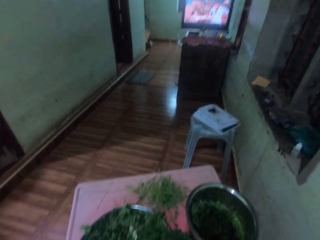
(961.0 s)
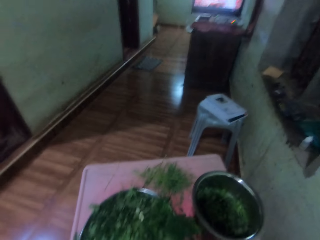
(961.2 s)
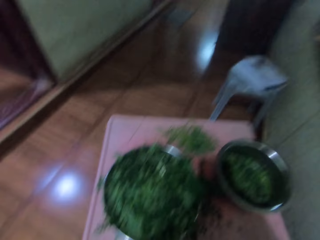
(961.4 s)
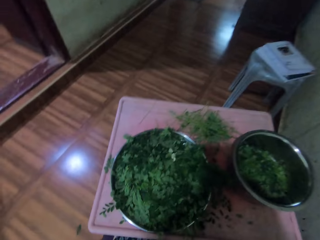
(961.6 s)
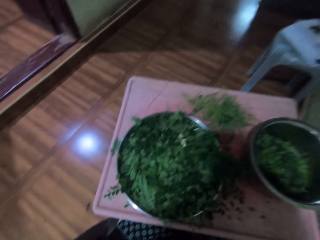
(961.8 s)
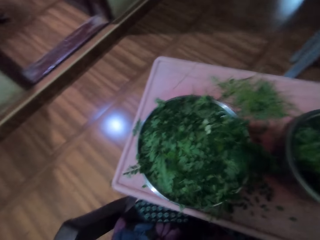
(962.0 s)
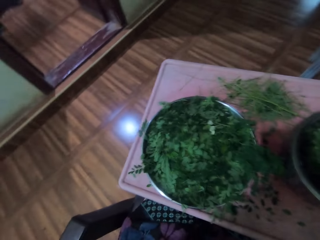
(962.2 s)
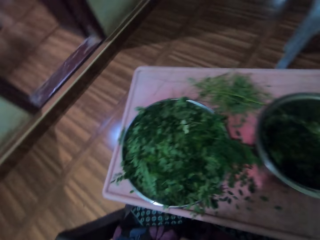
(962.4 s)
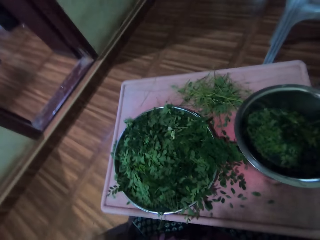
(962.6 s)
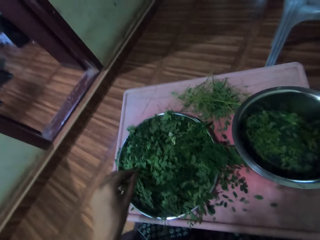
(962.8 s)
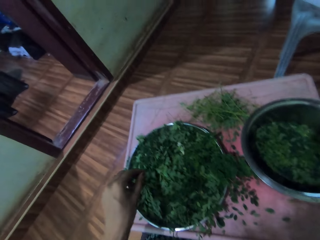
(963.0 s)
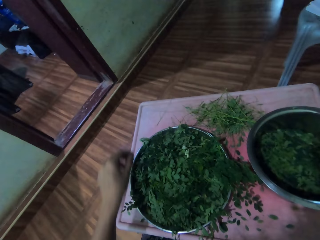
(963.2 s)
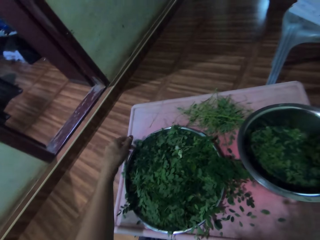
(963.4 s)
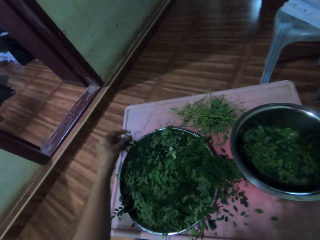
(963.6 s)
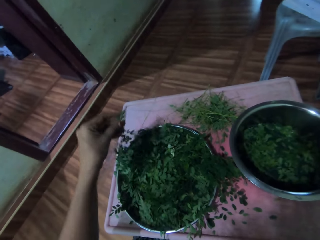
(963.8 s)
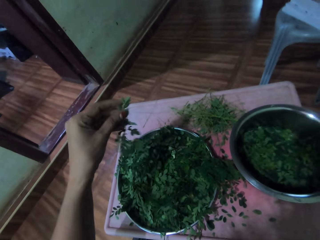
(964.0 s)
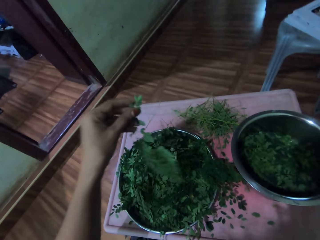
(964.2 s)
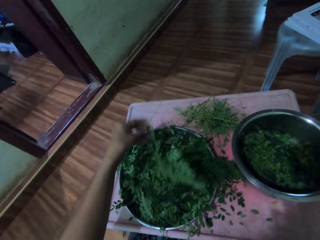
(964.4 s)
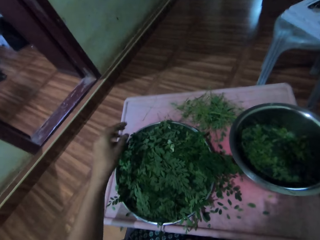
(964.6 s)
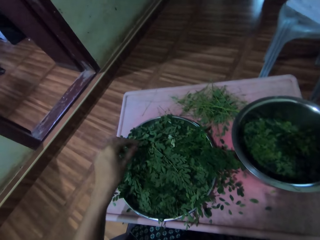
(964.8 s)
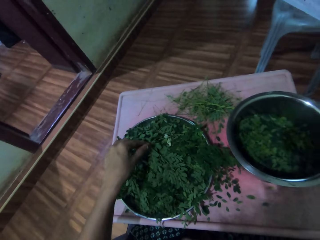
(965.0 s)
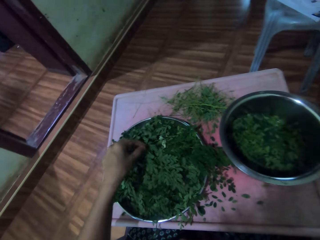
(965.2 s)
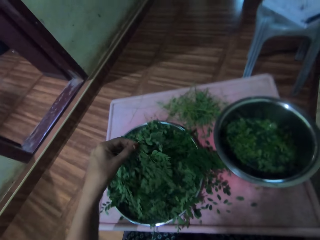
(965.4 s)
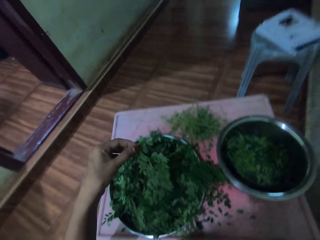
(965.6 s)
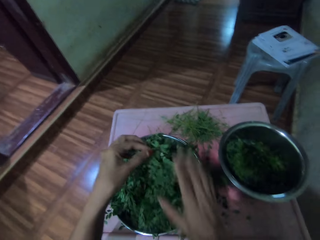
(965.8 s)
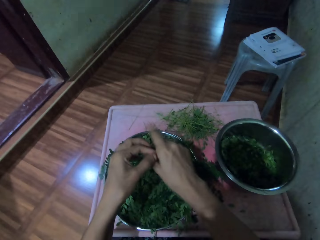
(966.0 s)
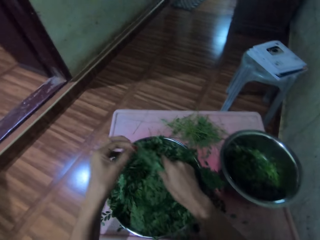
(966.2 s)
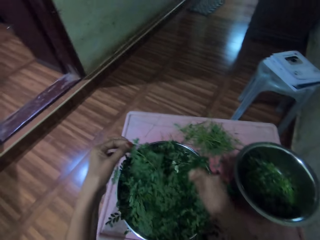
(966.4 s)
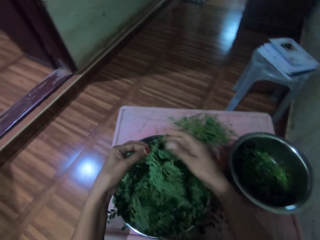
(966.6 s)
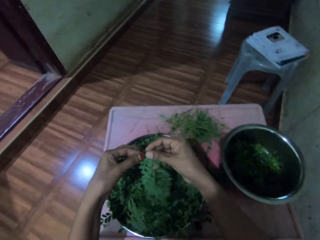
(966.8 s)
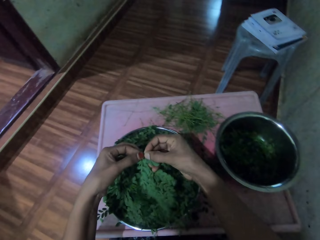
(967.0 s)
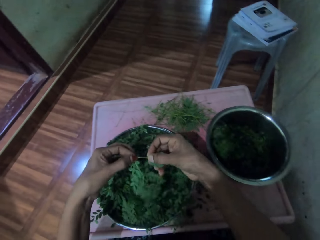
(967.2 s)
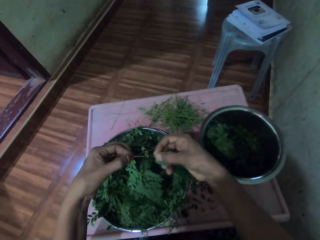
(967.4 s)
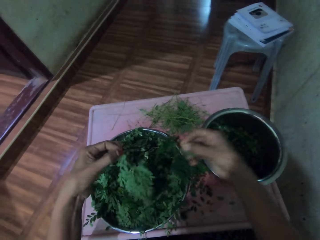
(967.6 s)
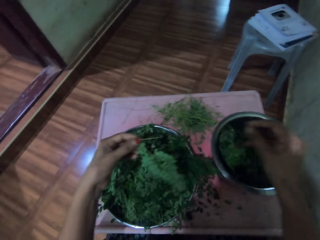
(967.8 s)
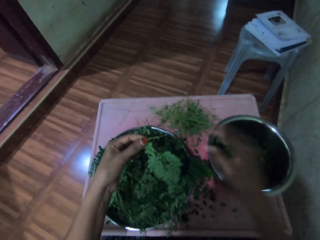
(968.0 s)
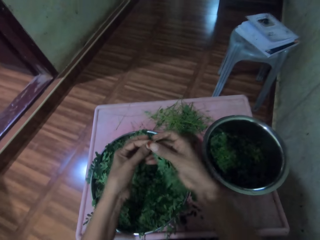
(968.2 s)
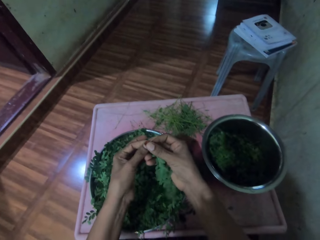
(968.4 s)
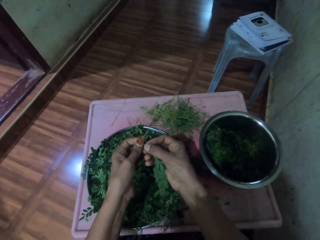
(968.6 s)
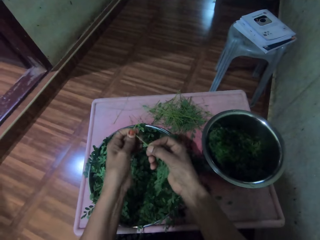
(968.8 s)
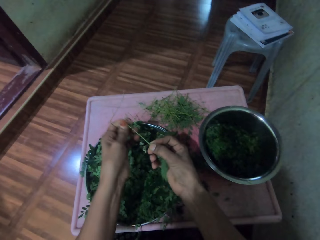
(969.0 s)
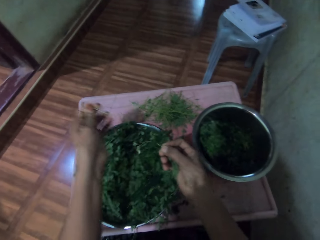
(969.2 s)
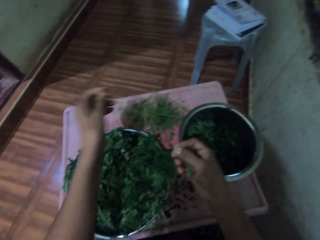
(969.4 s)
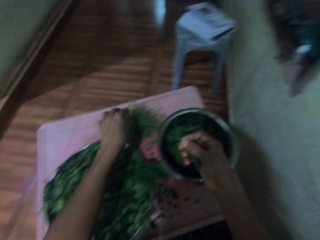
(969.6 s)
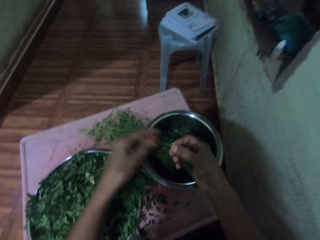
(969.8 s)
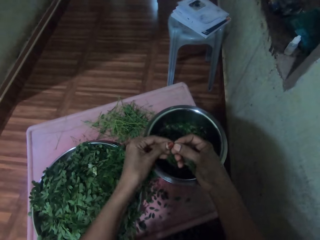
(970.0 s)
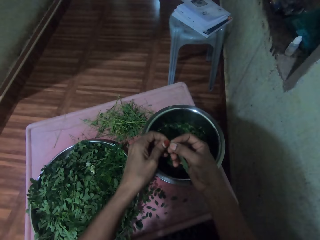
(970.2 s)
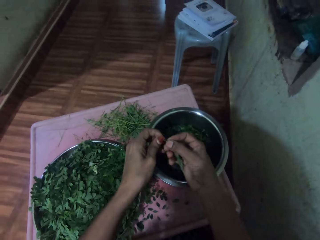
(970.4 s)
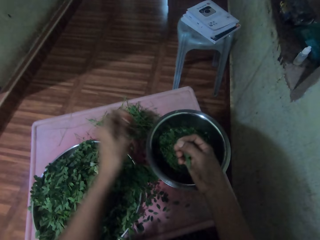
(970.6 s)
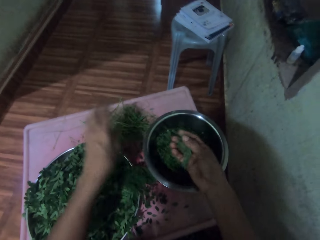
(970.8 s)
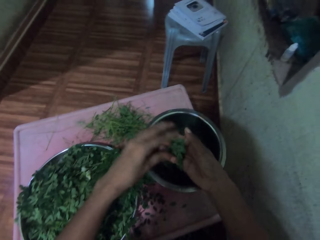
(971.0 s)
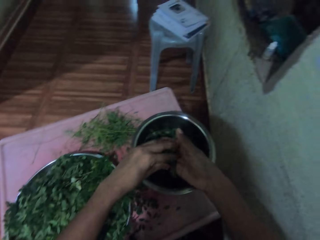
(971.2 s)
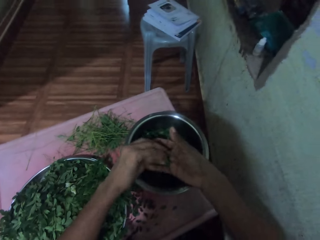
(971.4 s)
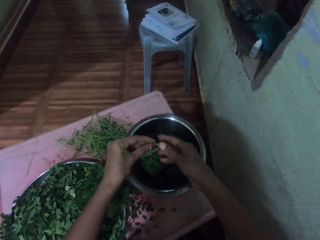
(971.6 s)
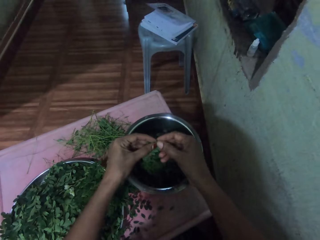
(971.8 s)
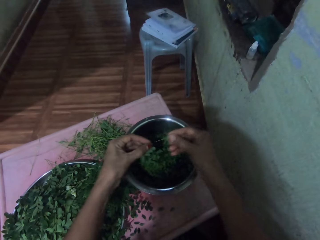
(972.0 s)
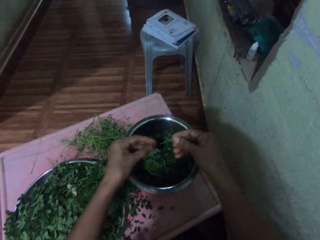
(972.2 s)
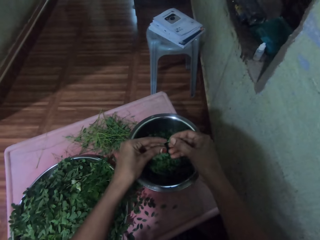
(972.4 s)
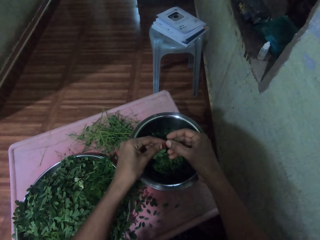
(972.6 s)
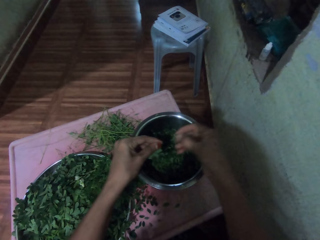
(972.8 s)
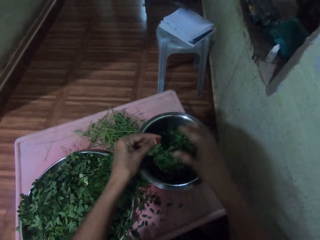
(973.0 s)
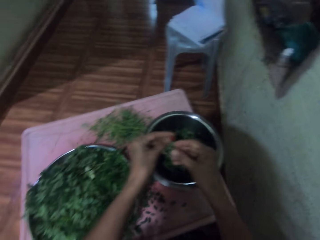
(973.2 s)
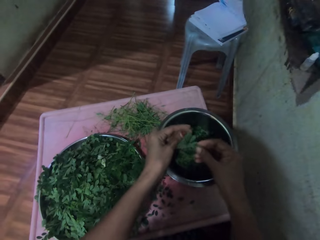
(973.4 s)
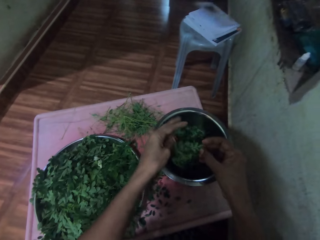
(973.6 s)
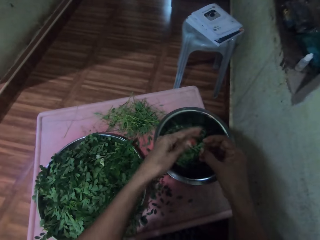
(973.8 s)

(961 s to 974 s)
The camera wearer picks up the vegetable stalk from a metal tray. He drops the vegetable stalk on the tray. He picks up the vegetable stalk from the metal tray. He passes a twig through his hand. He extracts the vegetable leaves from the stalk. He drops the leaves into a metal bowl. He extracts the vegetable leaves from the stalk. He drops the stalk on the table. He pulls the stalk from the vegetables. He drops the stalk on the table. He places the vegetable on the other hand. He extracts the vegetable leaves from the stalk.

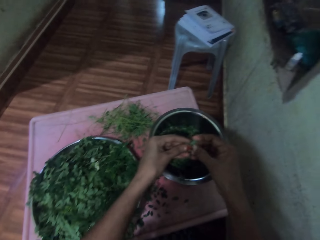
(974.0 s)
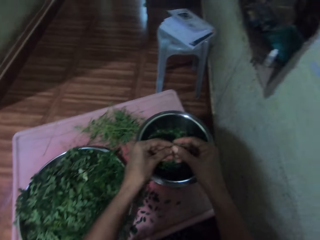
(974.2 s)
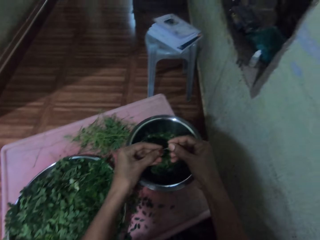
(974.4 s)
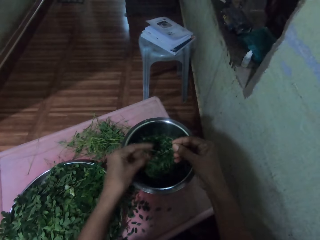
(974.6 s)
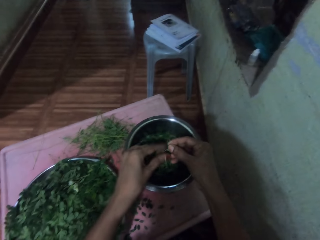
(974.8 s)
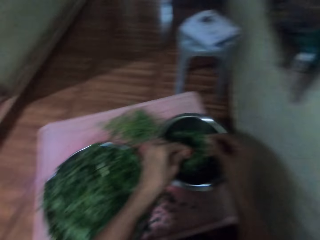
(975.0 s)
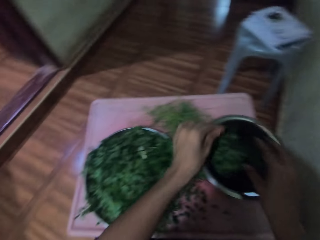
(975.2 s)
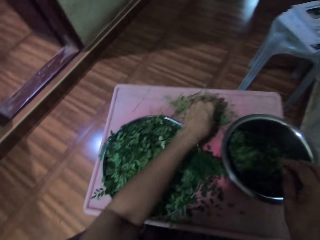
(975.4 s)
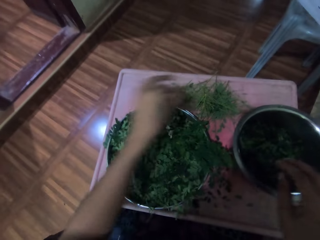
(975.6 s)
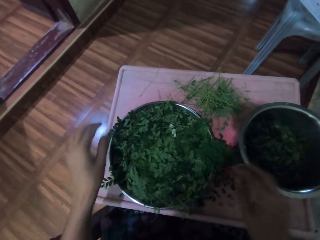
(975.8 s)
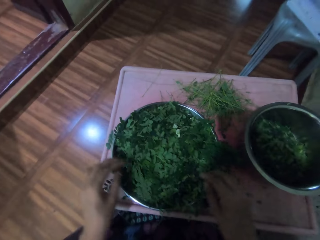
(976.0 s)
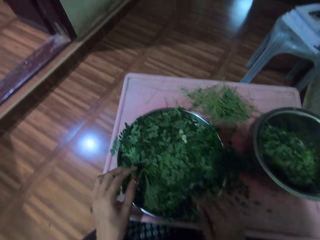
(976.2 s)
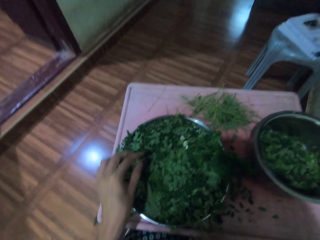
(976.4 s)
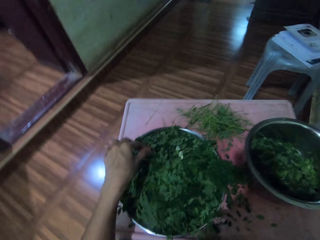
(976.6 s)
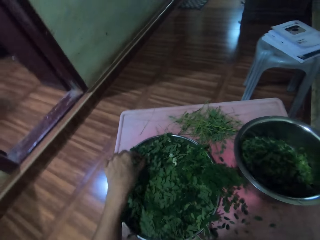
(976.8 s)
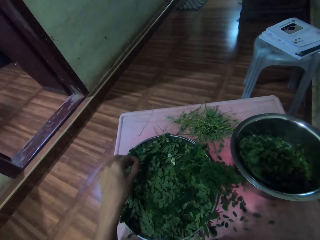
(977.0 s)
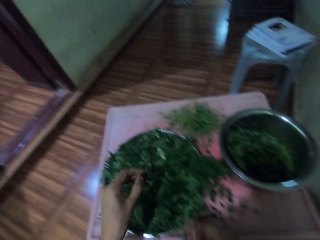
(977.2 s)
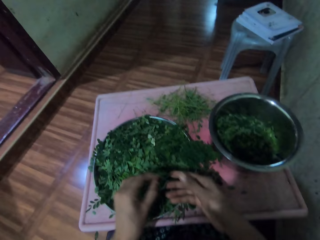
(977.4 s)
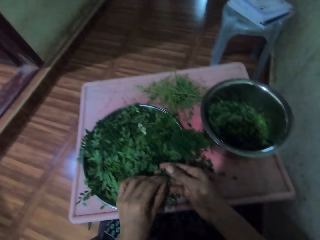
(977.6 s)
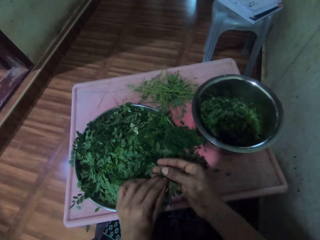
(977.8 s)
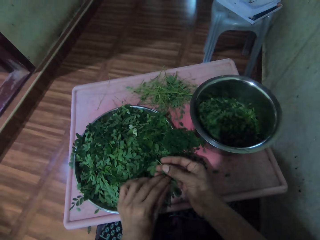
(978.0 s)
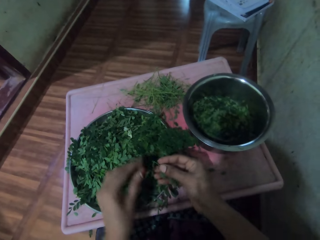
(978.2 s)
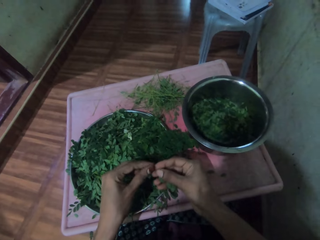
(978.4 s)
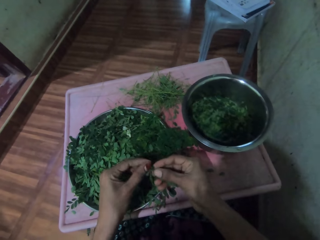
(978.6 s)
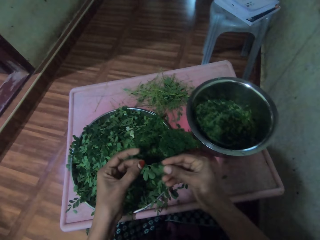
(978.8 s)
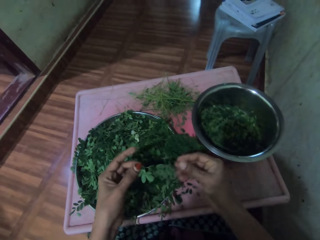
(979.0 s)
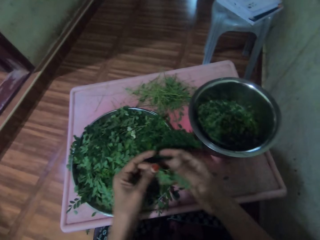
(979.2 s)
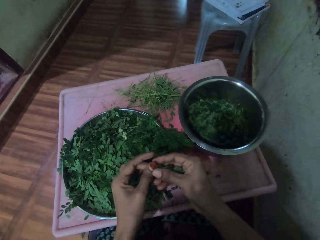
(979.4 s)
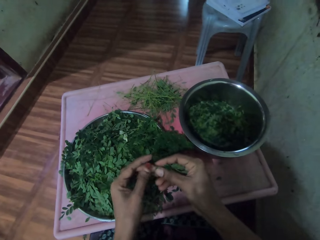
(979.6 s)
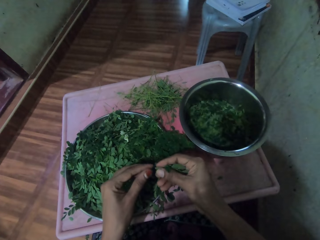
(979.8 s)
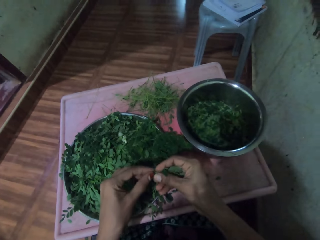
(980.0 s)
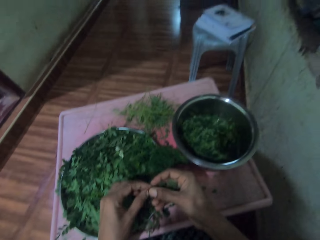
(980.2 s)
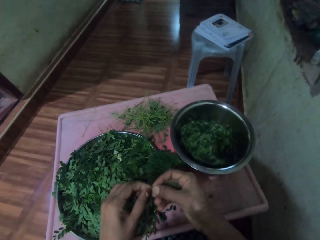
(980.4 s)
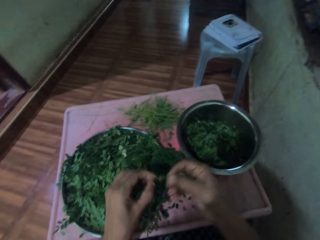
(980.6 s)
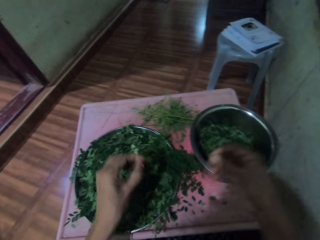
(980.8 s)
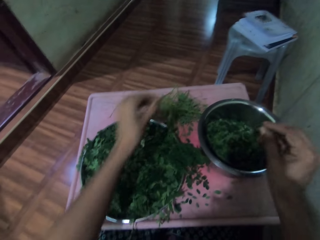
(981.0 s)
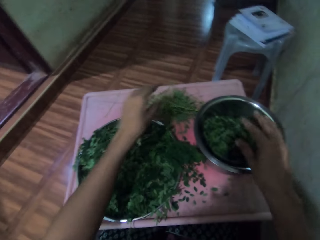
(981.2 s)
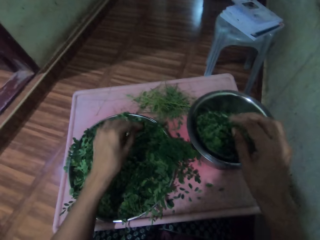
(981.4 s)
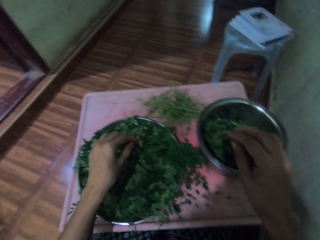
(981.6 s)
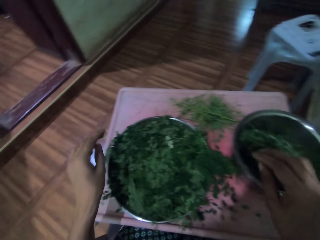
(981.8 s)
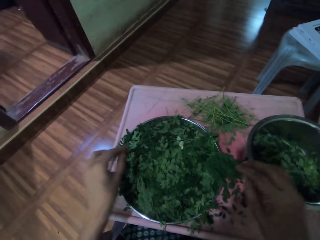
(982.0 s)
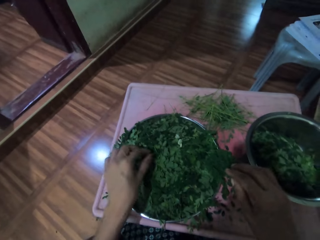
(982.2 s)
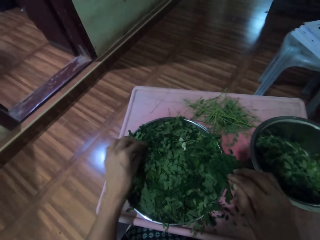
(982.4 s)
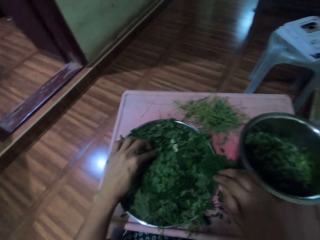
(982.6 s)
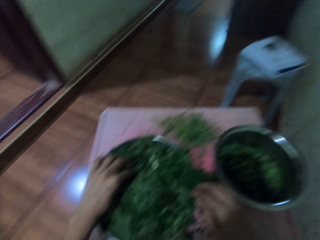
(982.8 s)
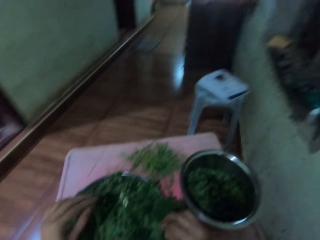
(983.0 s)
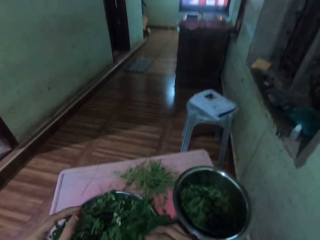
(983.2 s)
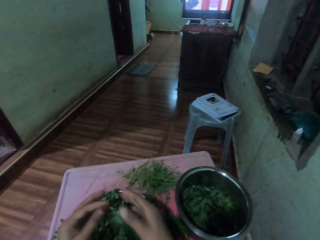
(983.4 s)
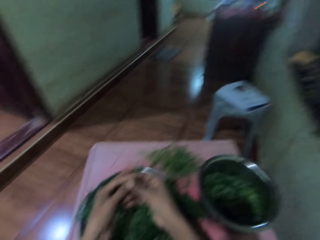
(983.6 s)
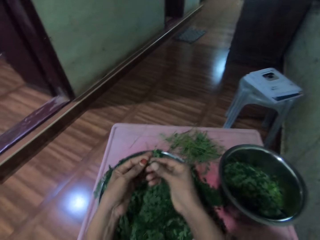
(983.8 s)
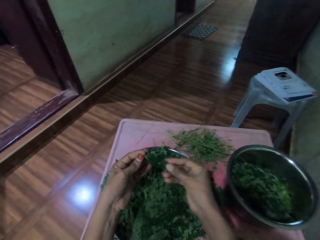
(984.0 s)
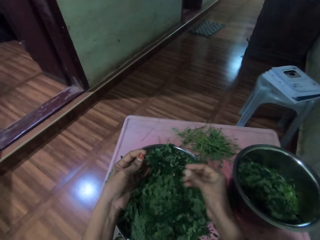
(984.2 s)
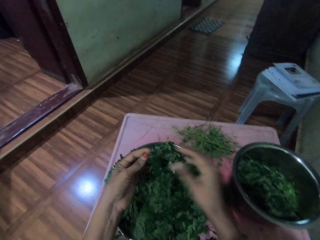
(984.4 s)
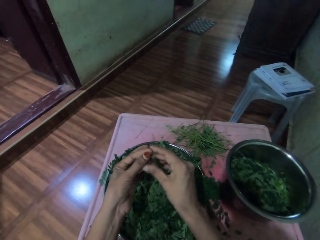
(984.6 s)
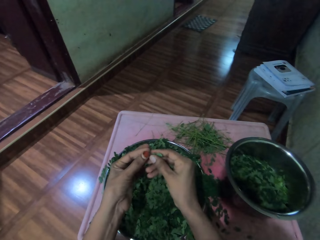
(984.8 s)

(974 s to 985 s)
The camera wearer drops leaves into a metal bowl. She pulls the stalk from the vegetables. She drops the leaves into the metal bowl. She drops the stalk on the table. She picks up the vegetable stalk from a metal tray. She slides a twig through her fingers. She pulls the stalk from the vegetables. She drops the leaves into the metal bowl. She drops the stalk on the table. She picks up the vegetable stalk from the metal tray. She passes the twig through her hands. She extracts the vegetable leaves from the stalk.
